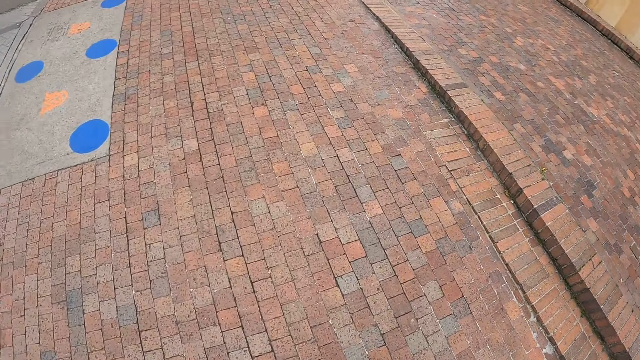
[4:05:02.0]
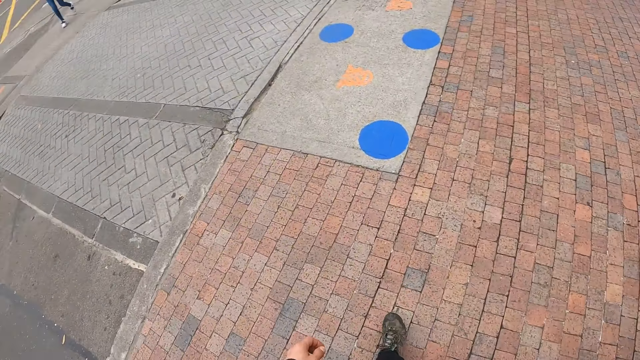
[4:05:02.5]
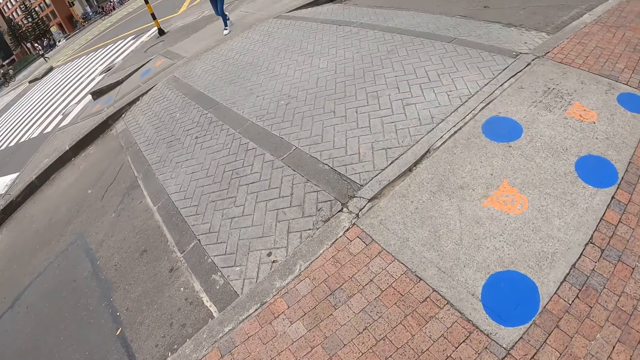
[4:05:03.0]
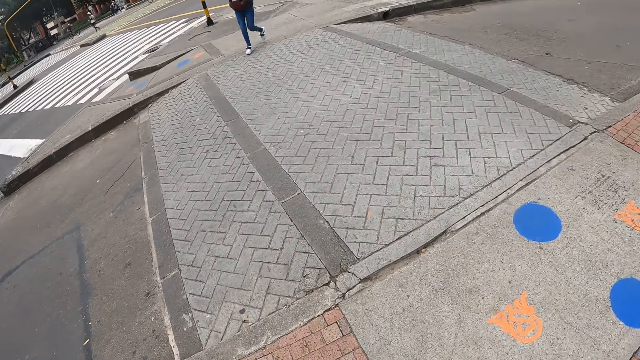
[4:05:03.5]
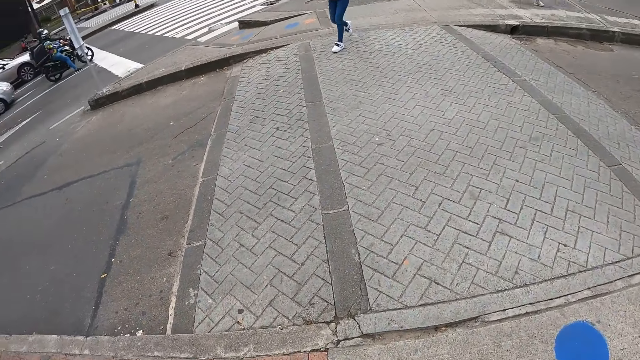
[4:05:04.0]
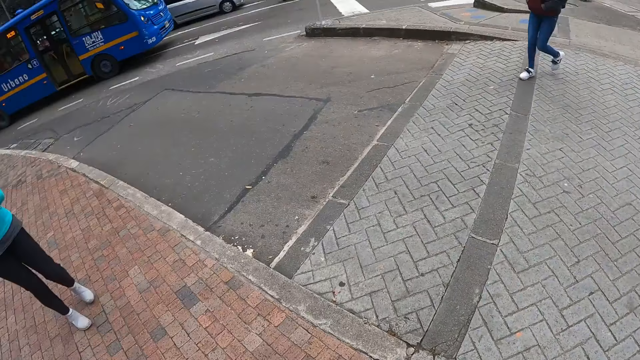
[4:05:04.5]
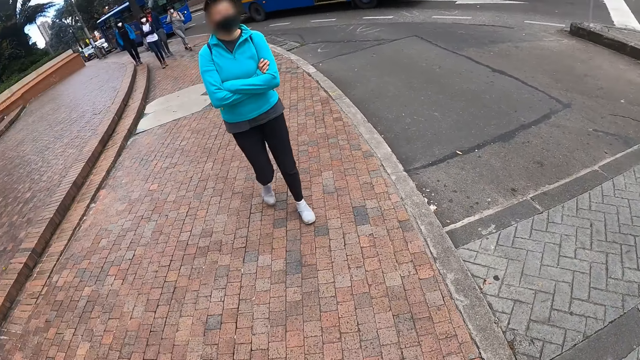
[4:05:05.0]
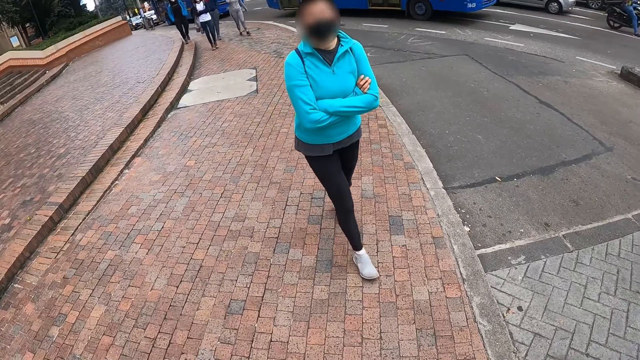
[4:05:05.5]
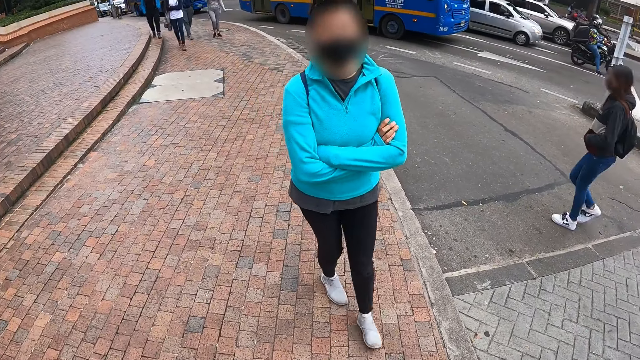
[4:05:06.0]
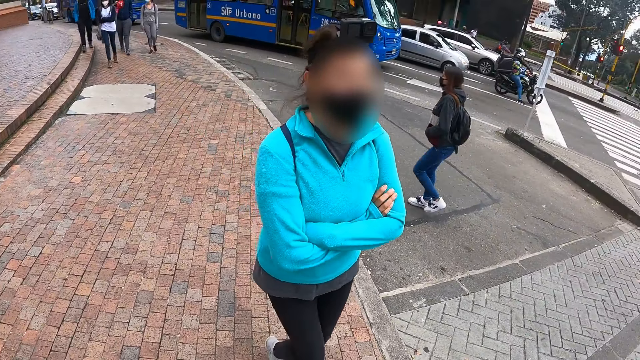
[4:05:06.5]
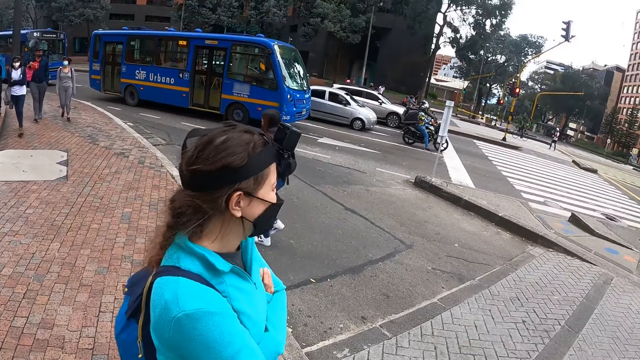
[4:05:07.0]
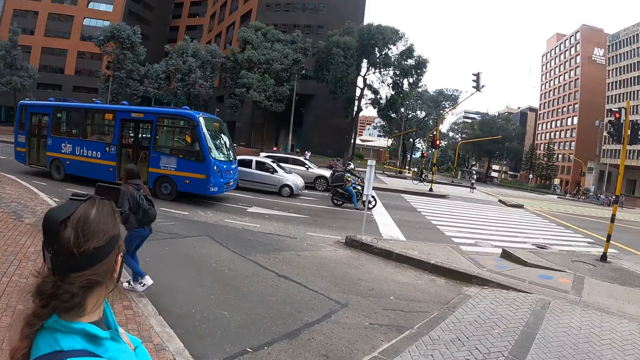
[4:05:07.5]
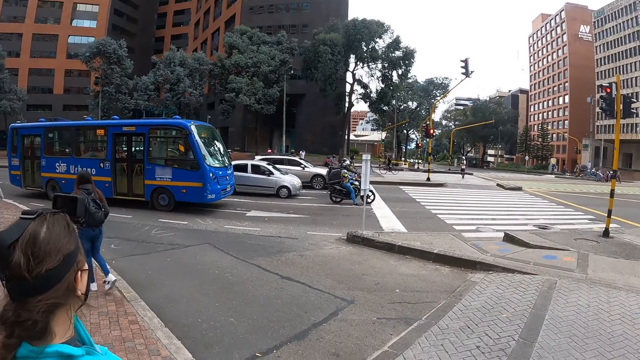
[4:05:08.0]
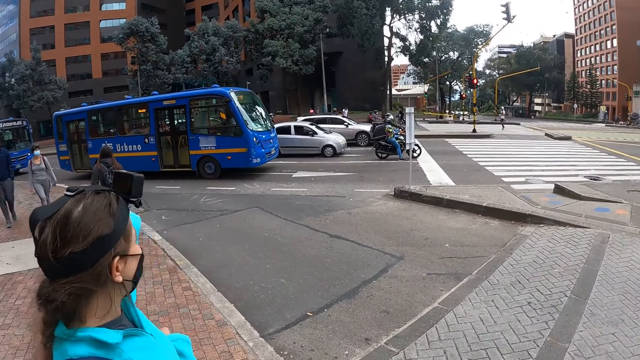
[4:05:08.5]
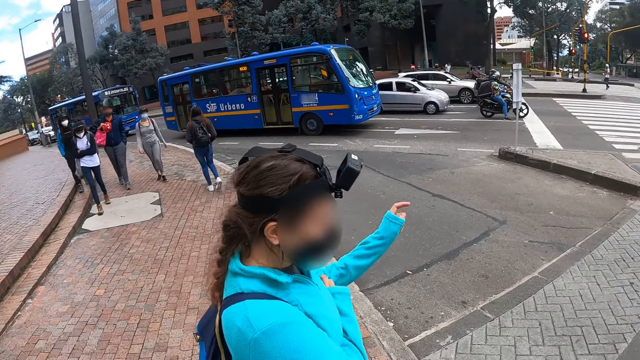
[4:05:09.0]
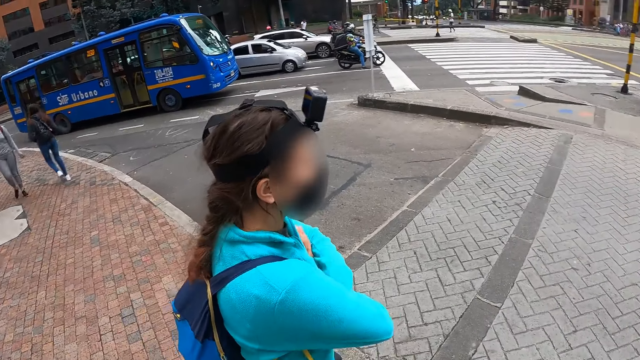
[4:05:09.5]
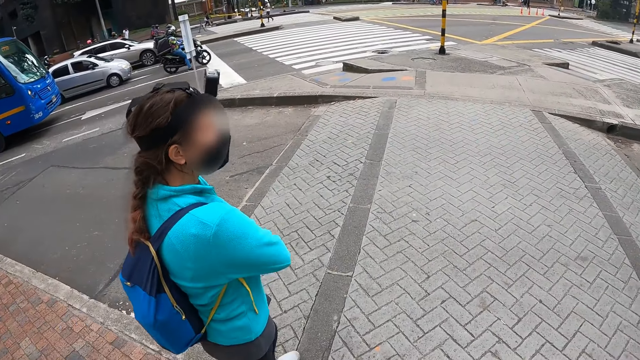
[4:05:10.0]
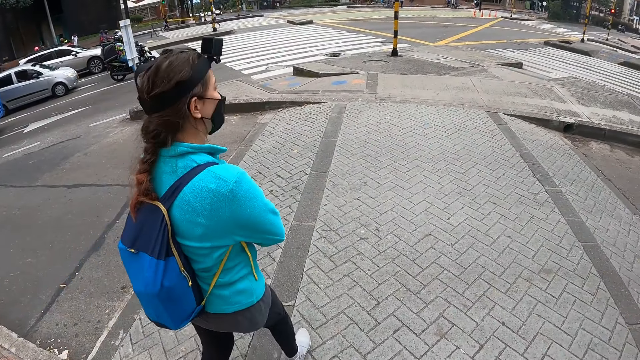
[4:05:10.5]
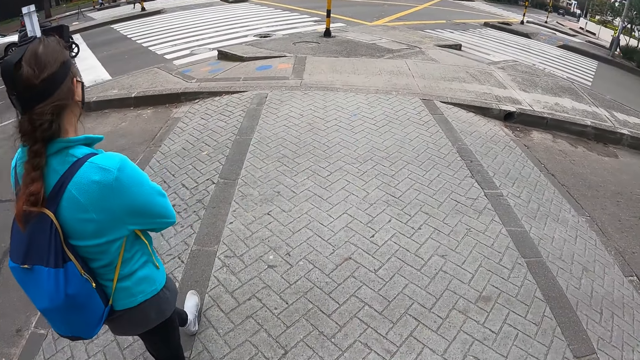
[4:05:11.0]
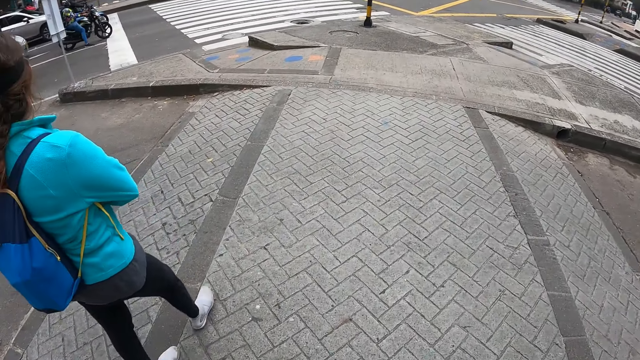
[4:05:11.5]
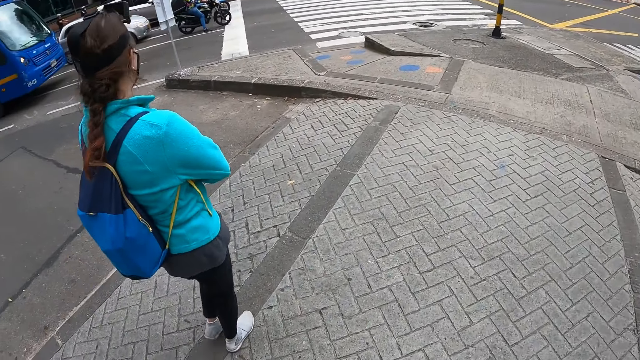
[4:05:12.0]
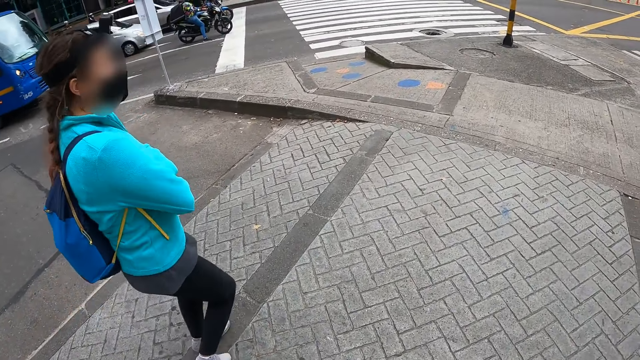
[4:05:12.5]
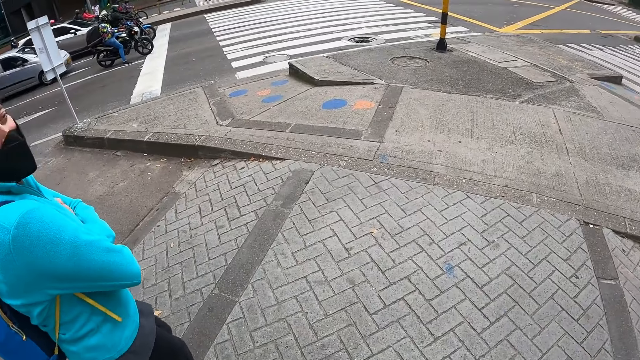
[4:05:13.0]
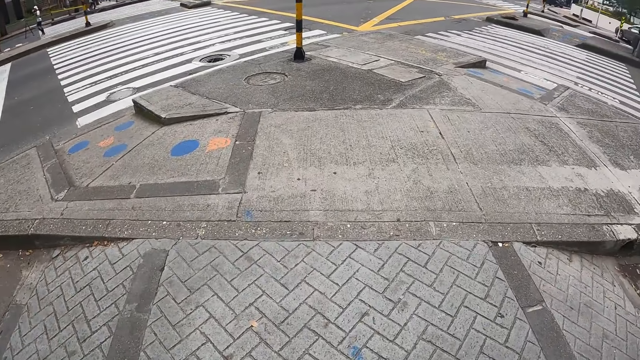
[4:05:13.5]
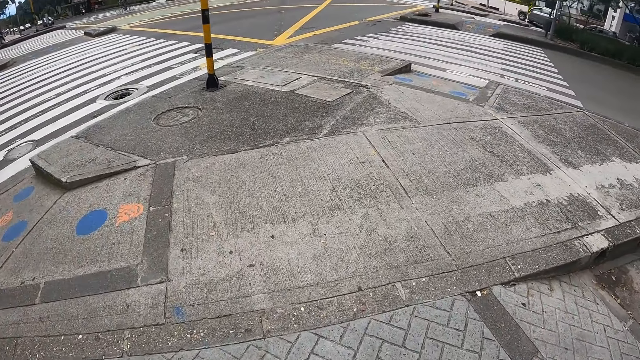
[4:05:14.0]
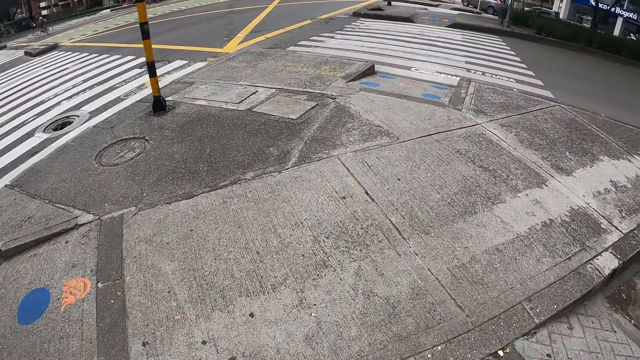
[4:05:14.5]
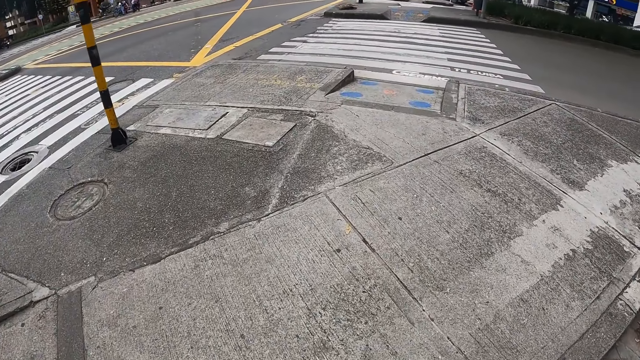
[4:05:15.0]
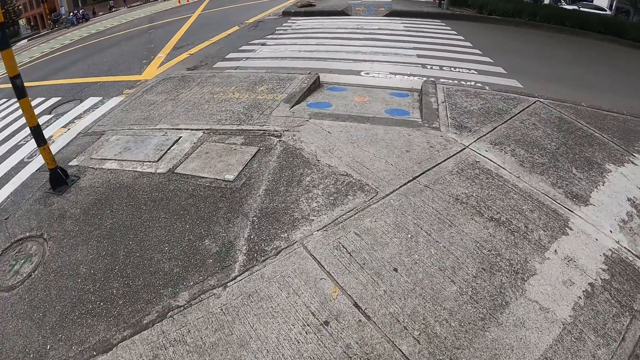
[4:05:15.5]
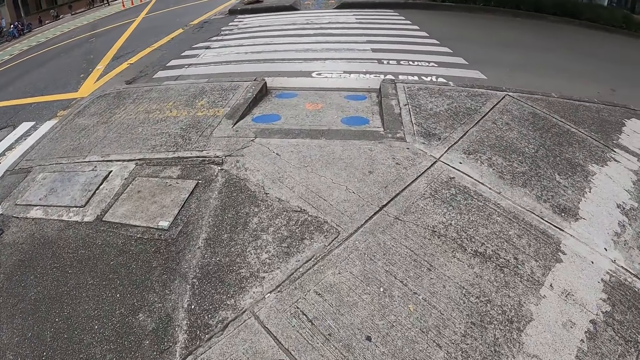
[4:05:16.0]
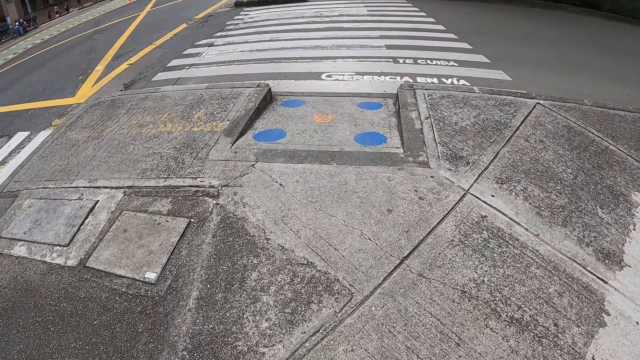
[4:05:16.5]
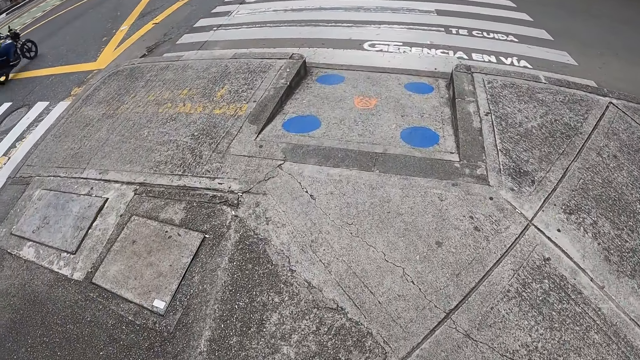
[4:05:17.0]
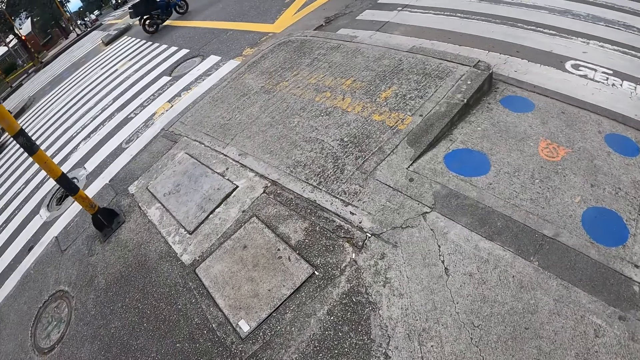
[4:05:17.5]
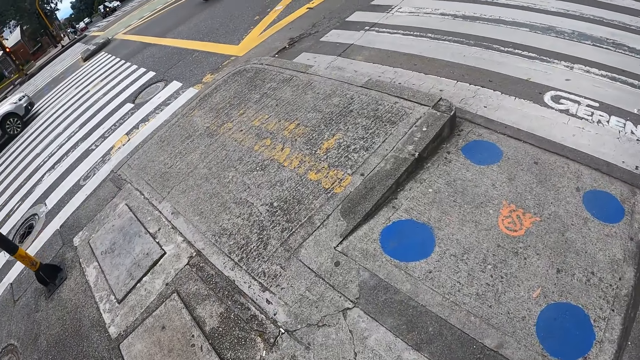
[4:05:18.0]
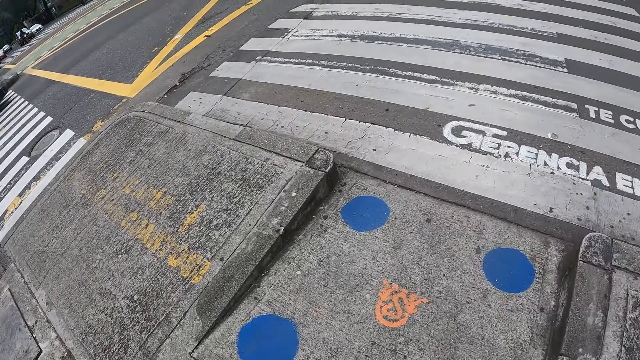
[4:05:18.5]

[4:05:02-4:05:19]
A woman walks towards the group of people. The camera wearer stares around, and talks to the woman. The woman points a finger with her left hand. The camera wearer crosses the road with the group of people, and walks around with the woman. The woman looks at the camera wearer. The camera wearer walks around with the woman.

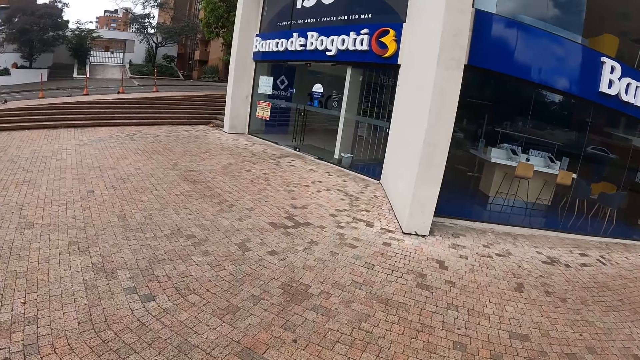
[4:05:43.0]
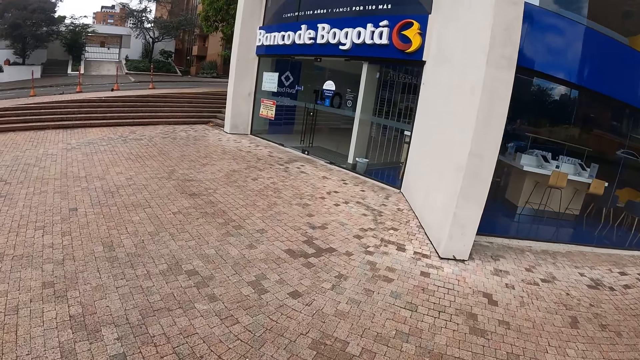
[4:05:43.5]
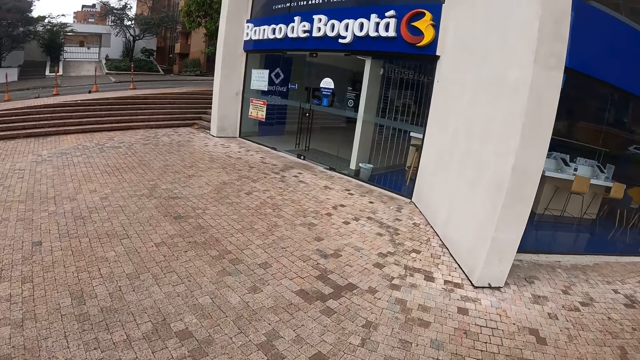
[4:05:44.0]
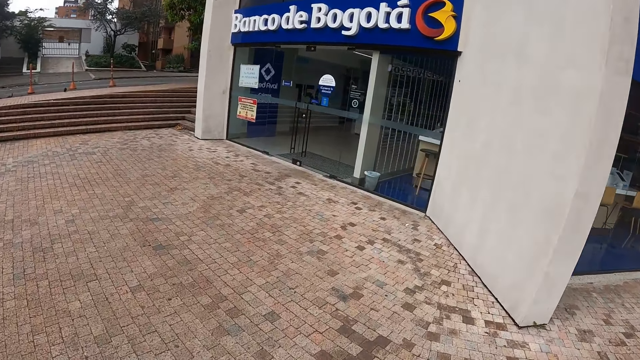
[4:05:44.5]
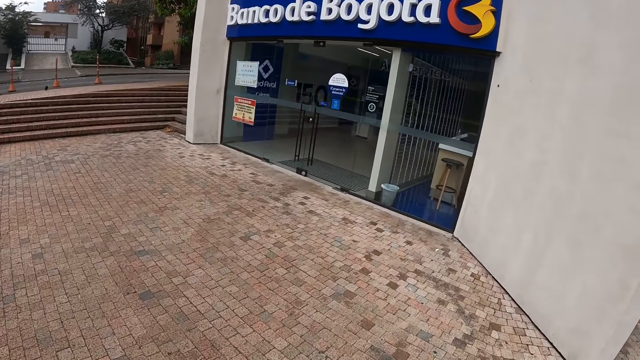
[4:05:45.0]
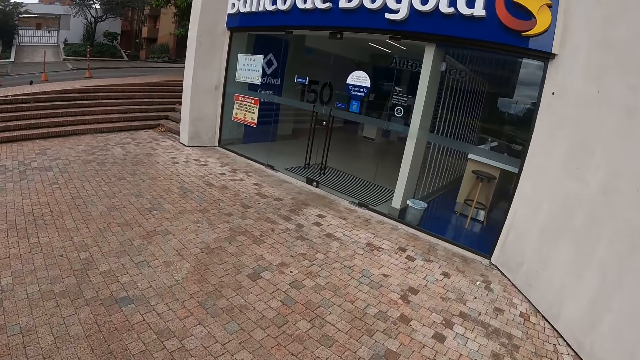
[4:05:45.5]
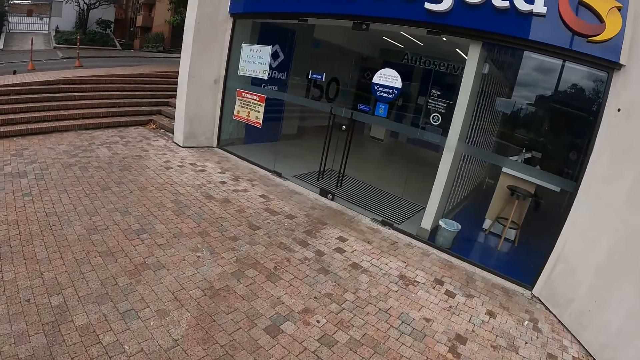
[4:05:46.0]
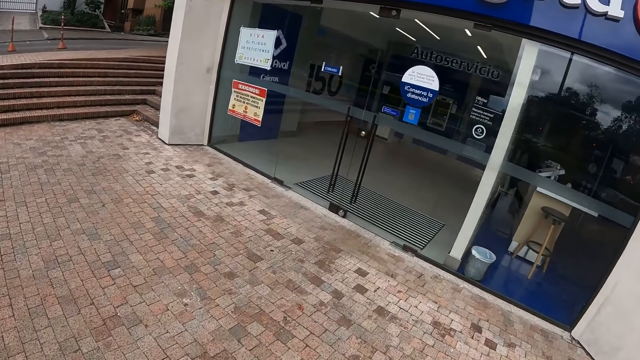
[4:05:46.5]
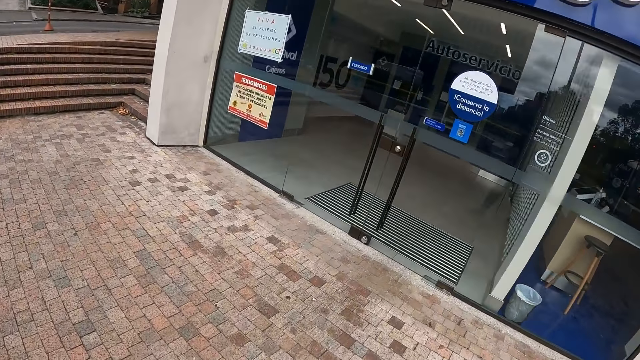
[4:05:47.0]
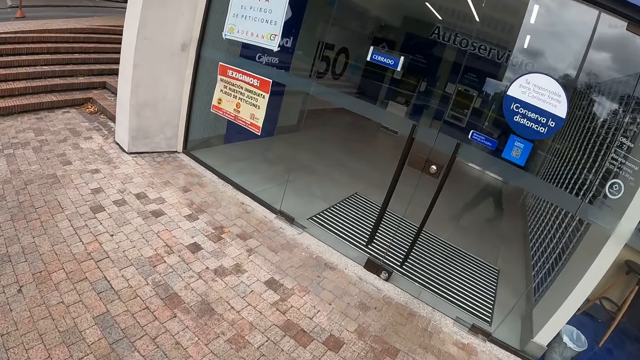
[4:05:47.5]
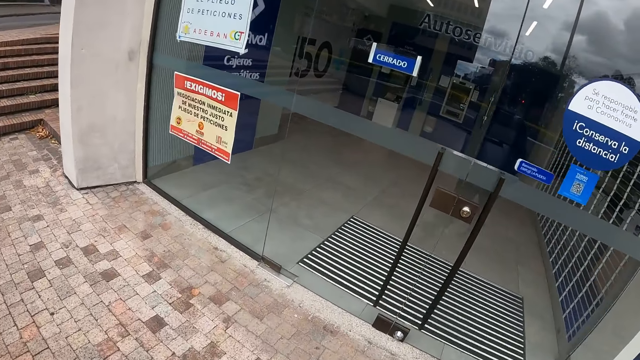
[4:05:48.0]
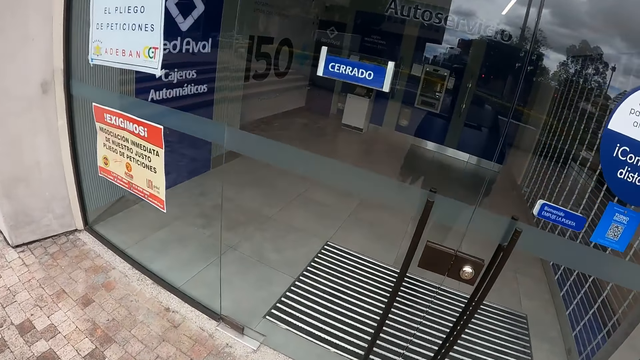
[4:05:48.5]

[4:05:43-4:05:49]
The camera wearer walks towards an auto service building.
